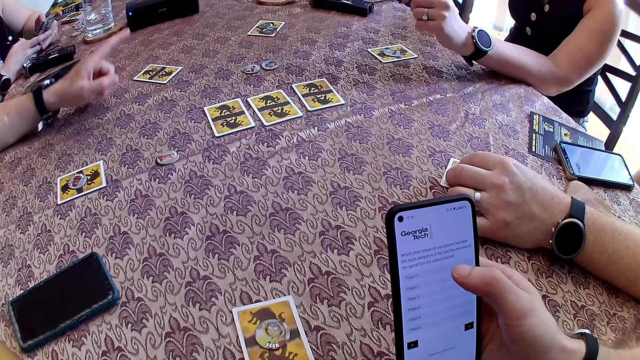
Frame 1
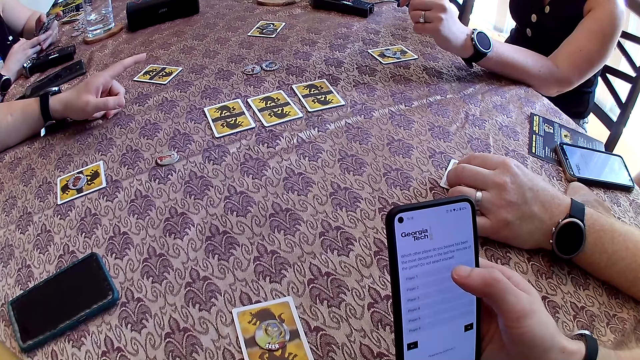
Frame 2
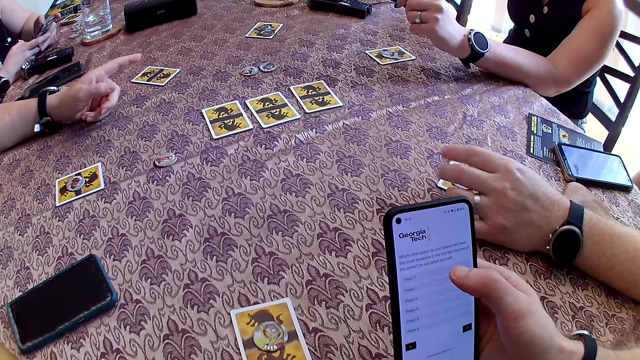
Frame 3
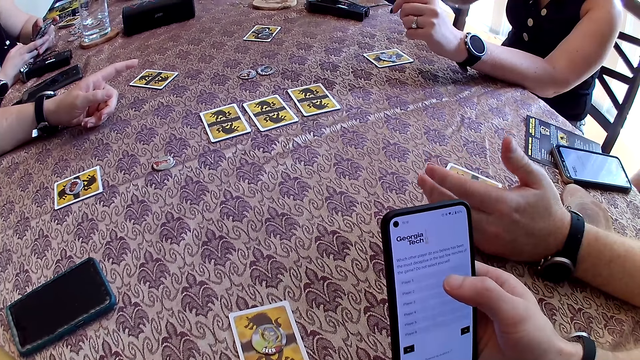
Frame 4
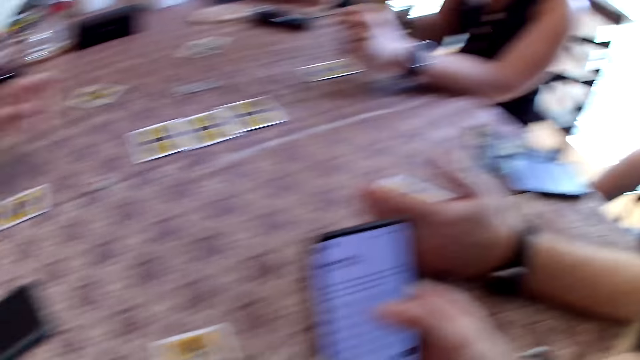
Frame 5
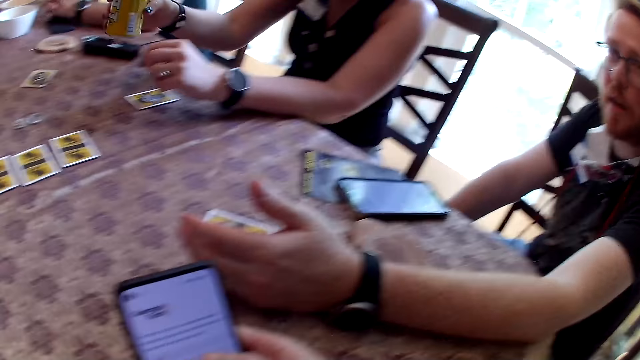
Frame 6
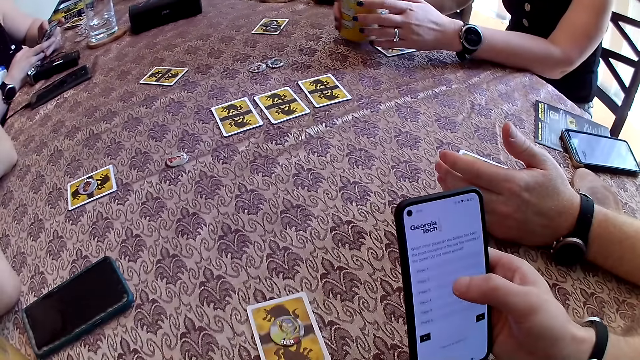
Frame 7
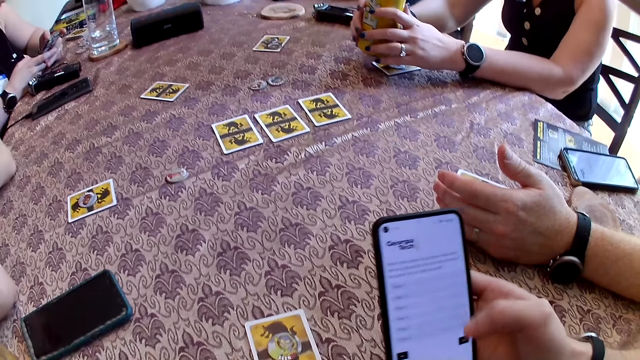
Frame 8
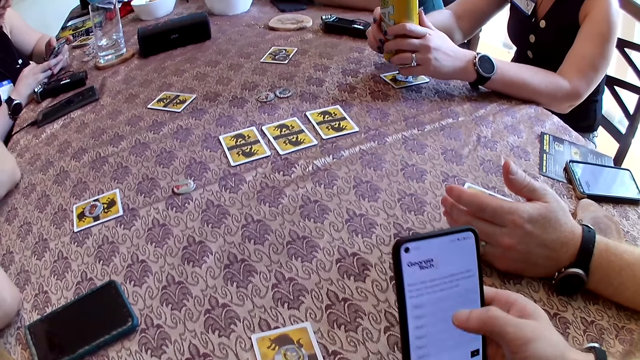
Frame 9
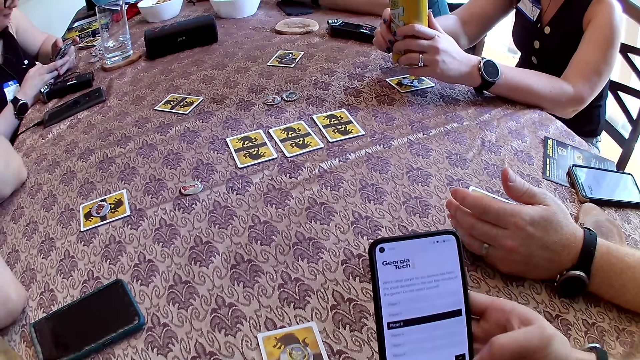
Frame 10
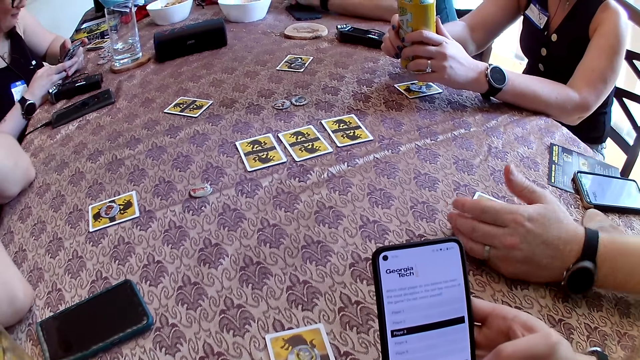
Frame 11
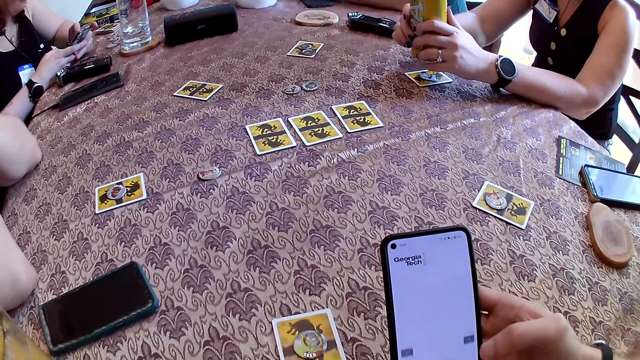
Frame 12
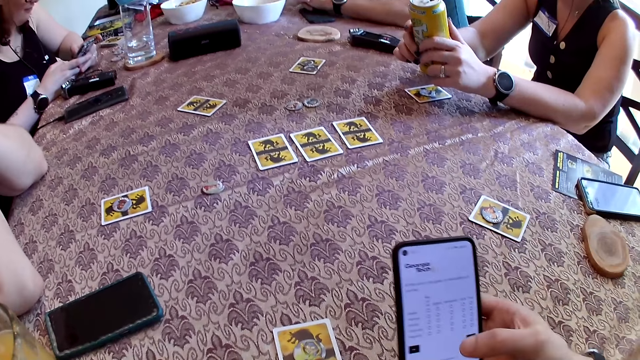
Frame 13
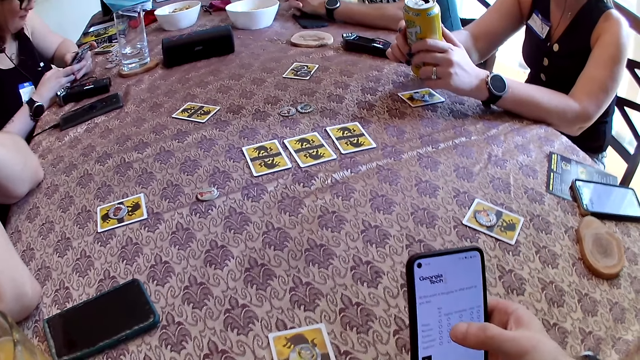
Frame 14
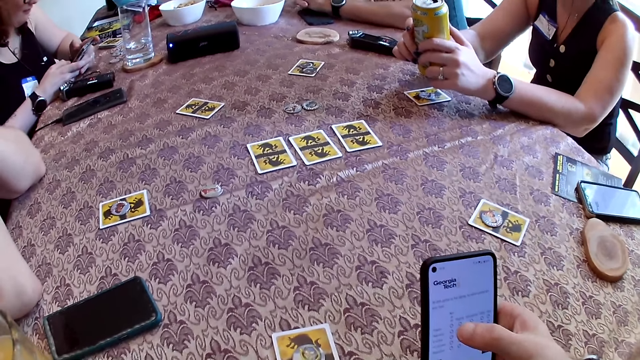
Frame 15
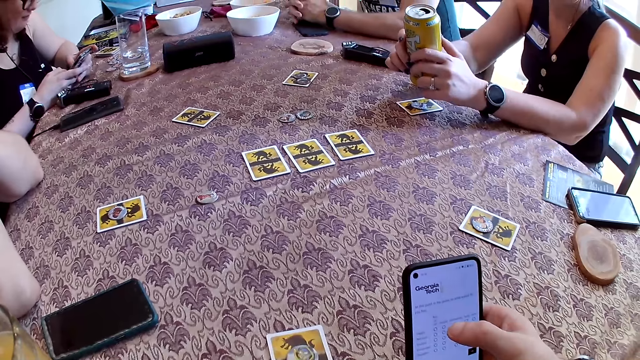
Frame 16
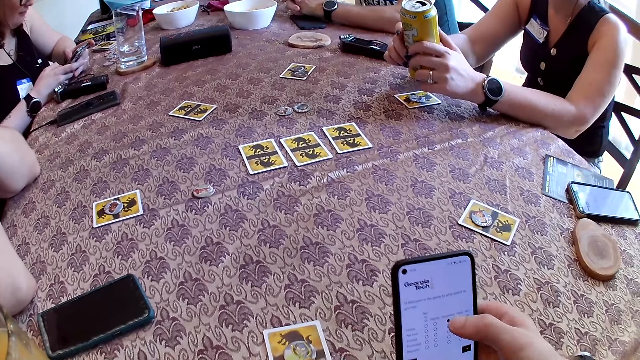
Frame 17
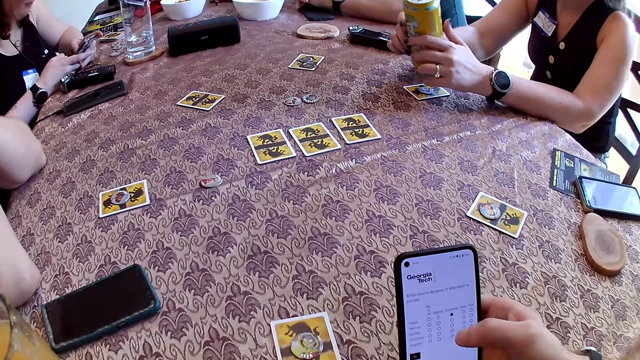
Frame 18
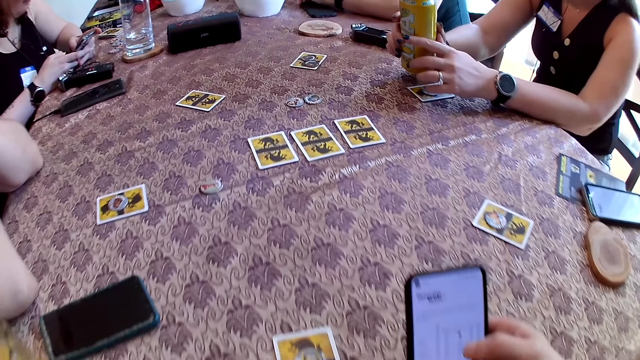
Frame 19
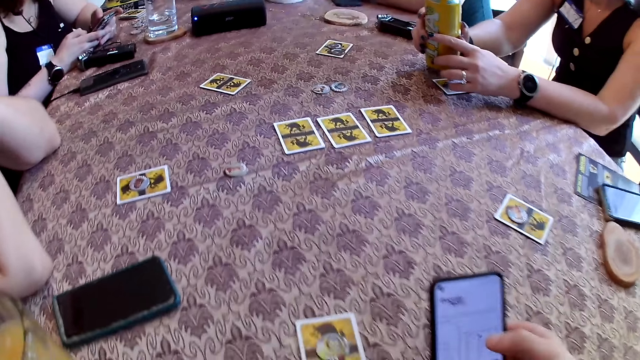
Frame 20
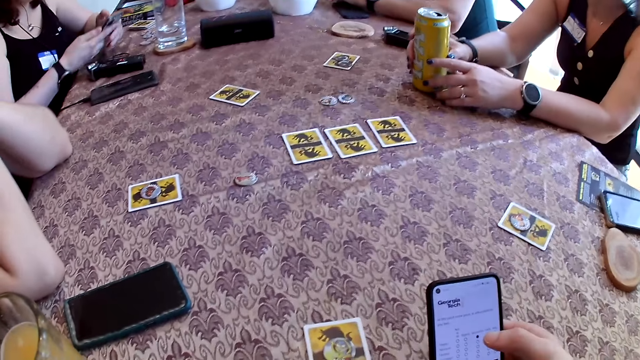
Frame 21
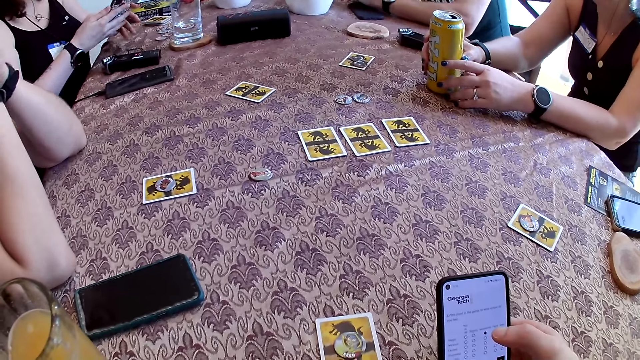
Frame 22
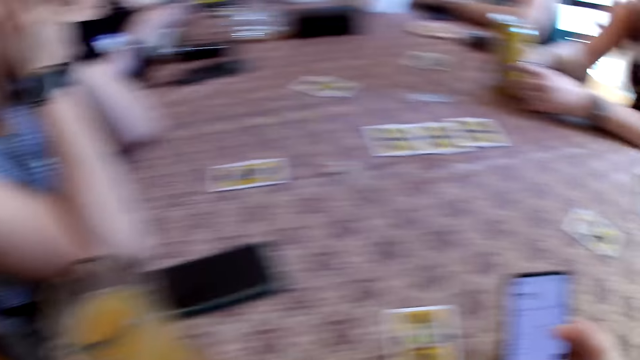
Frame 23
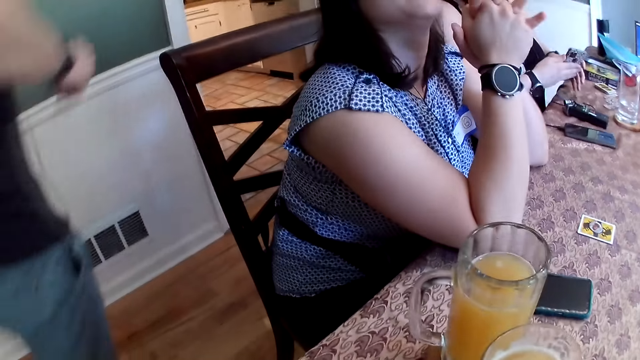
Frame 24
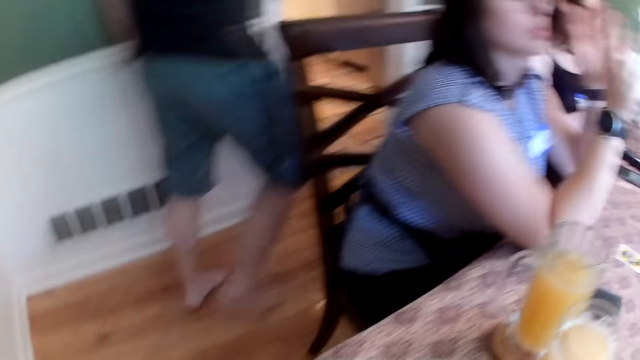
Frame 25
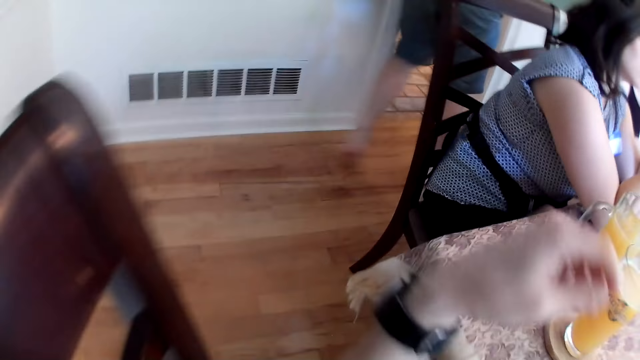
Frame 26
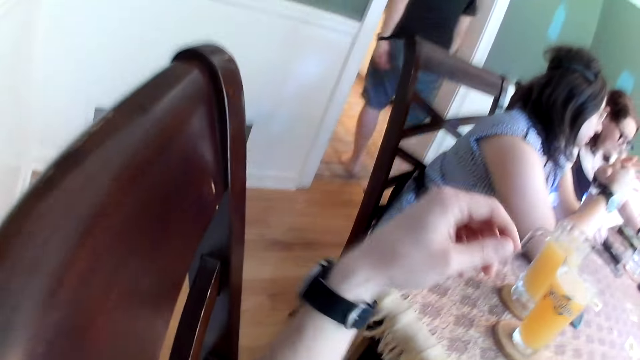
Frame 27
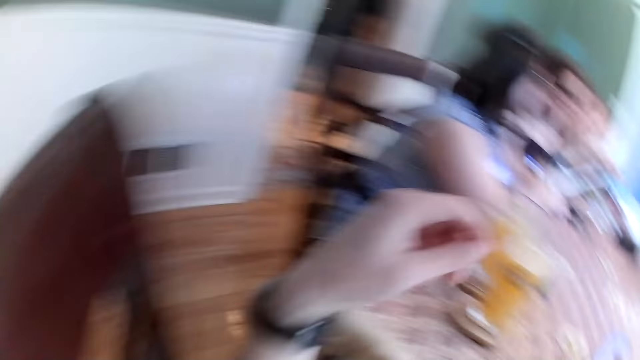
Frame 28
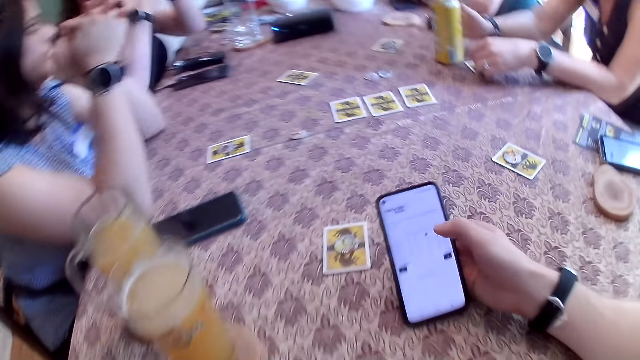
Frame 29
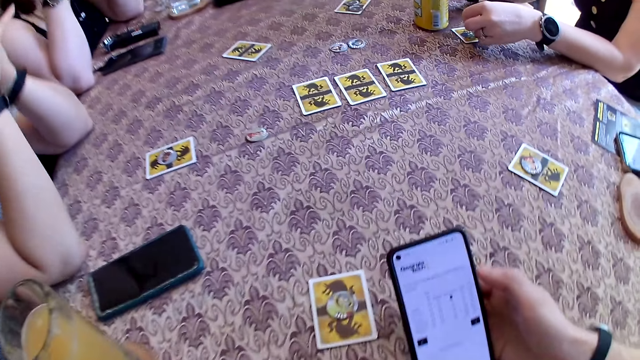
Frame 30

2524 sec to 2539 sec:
The woman holds the can of beer with her hands. The woman drops the can of beer on the table with her hands. The man walks from the dining room to a kitchen. Another woman passes the phone from her right hand to her left hand.

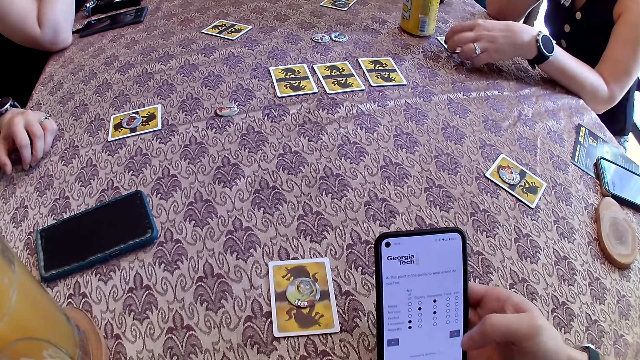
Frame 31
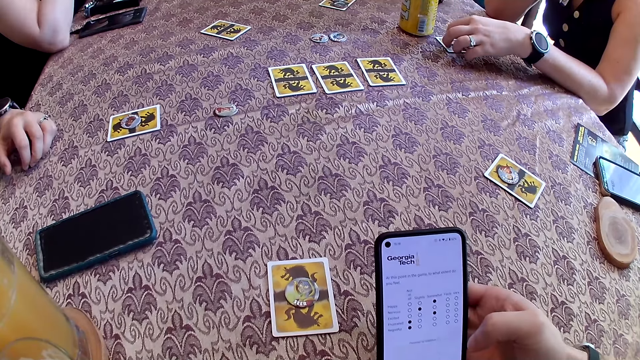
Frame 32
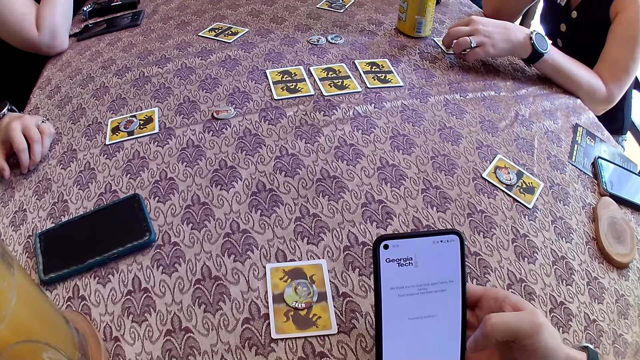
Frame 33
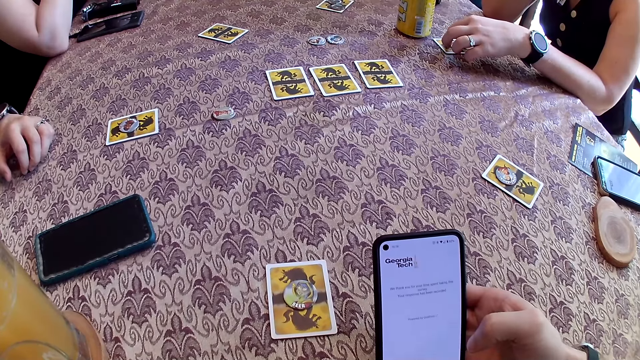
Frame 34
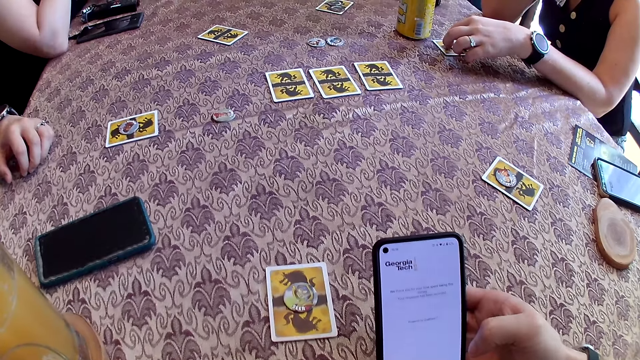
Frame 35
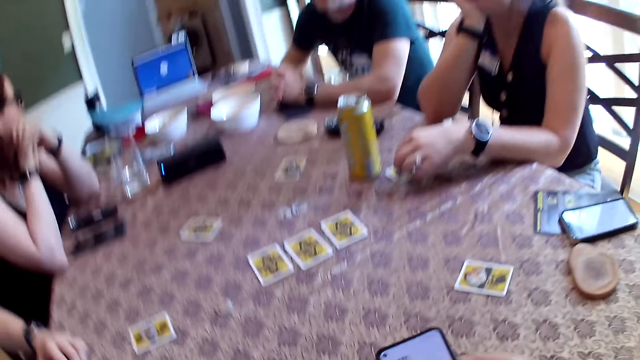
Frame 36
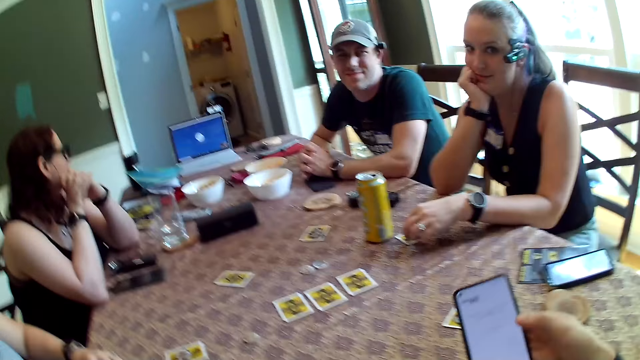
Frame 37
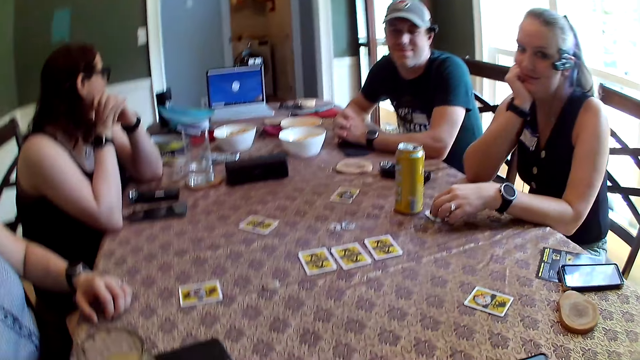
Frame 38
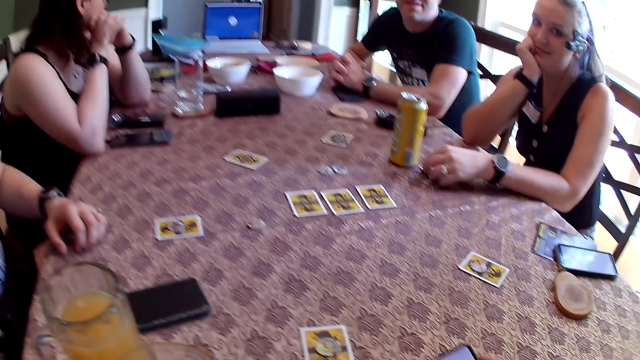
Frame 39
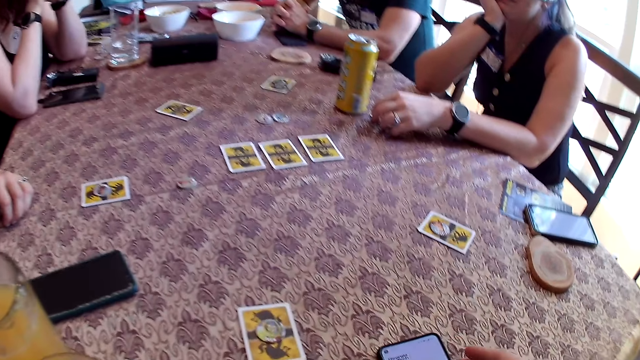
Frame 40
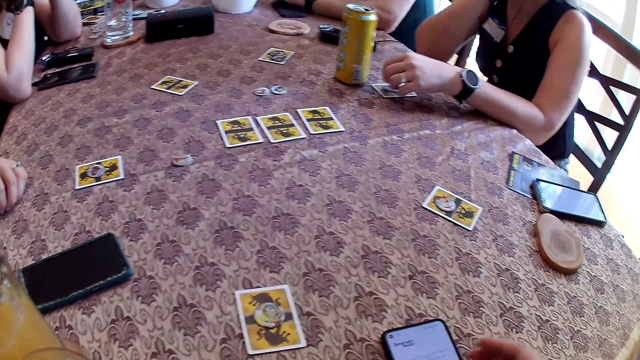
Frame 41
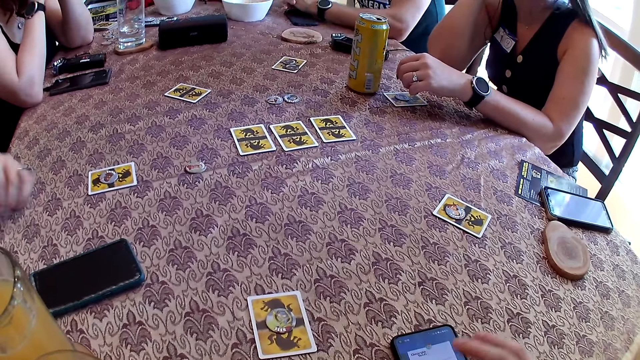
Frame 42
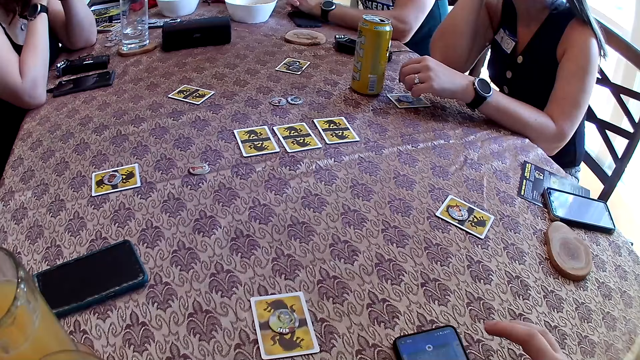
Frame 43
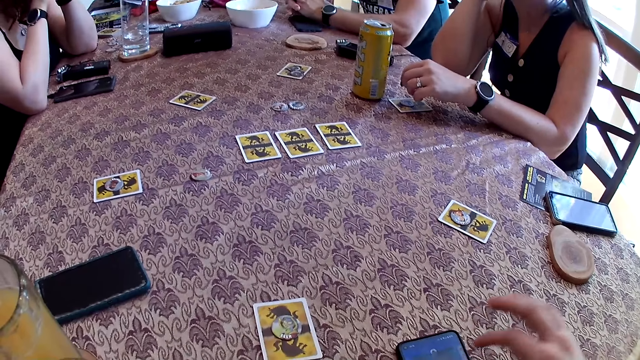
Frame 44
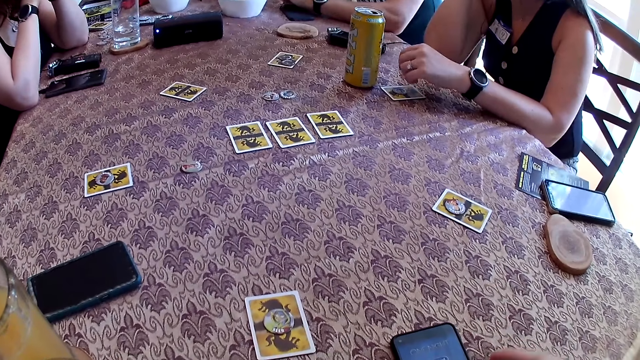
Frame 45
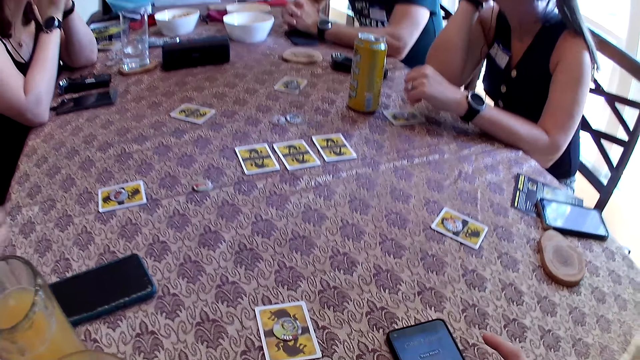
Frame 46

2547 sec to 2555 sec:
The woman places her left hand on a card on the table. The camera wearer drops the phone on the table with his right hand. He operates the phone on the table with his right hand.
